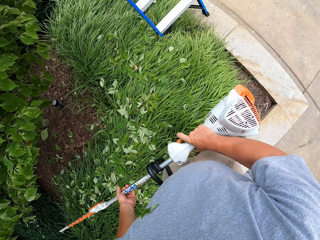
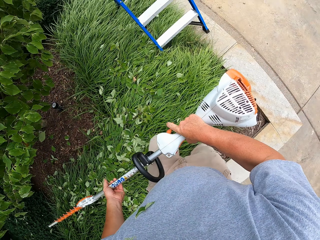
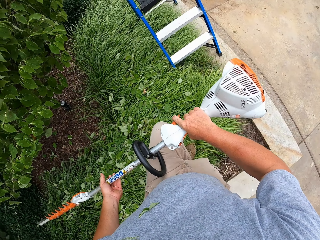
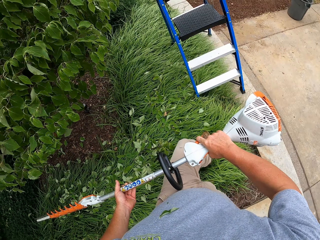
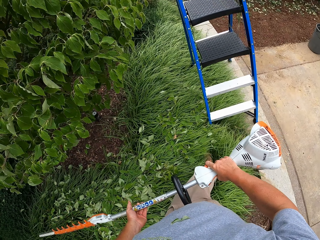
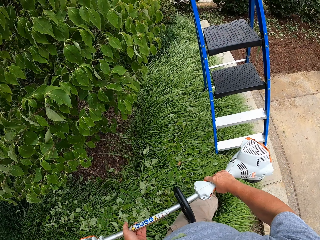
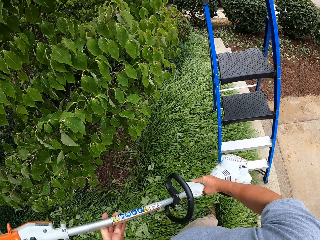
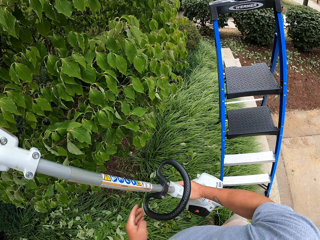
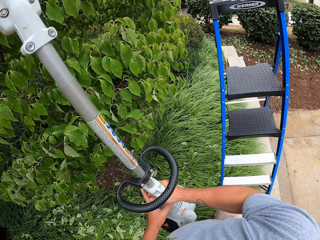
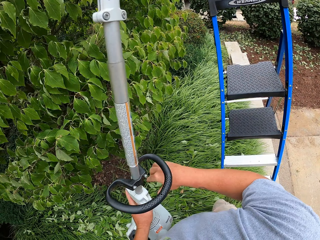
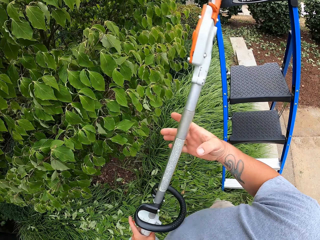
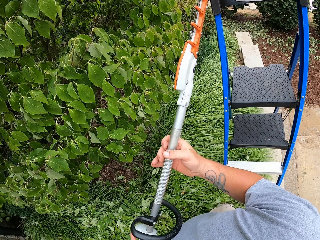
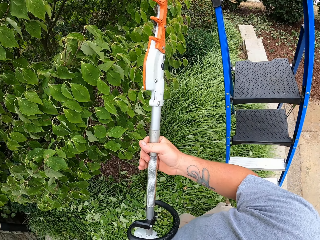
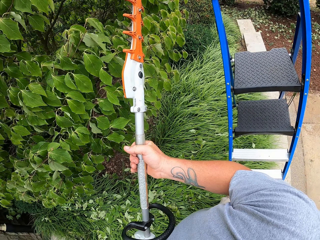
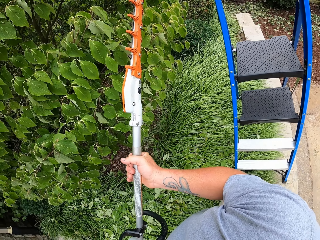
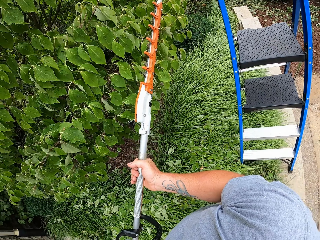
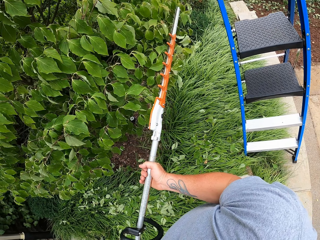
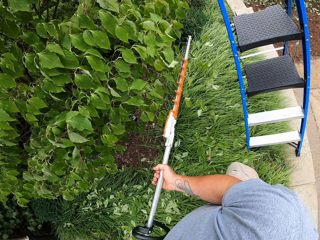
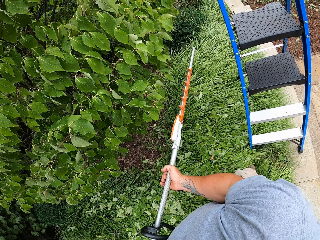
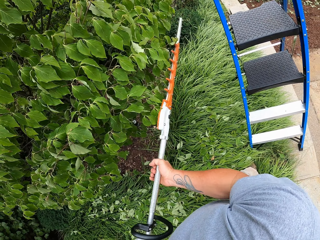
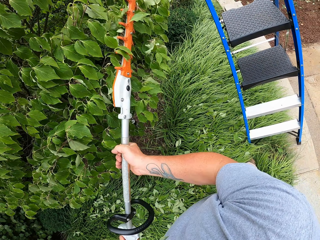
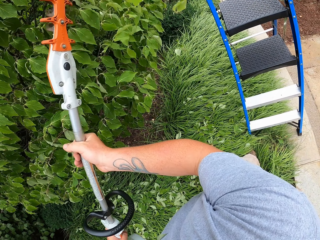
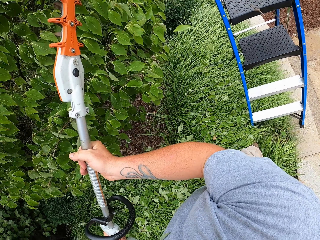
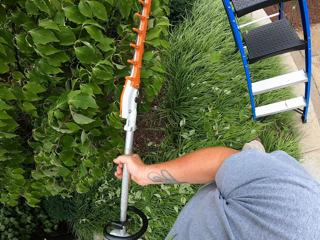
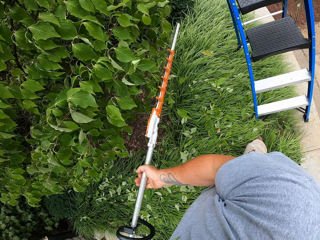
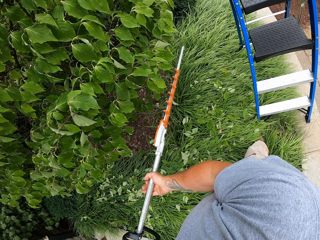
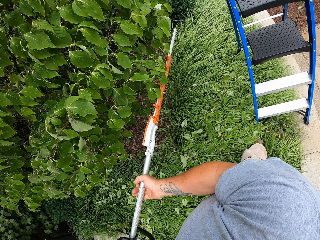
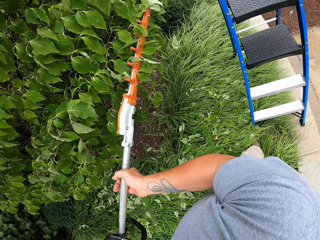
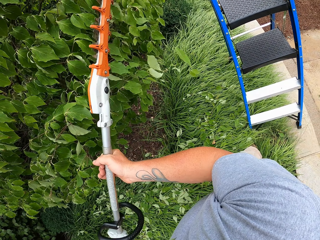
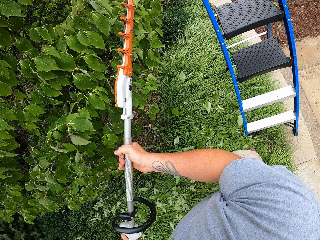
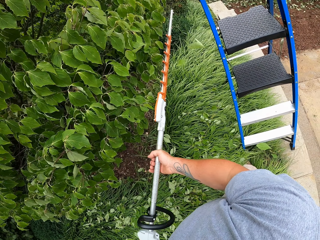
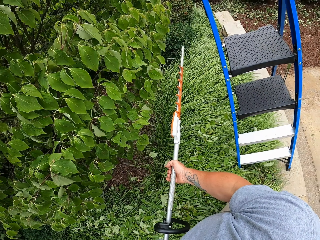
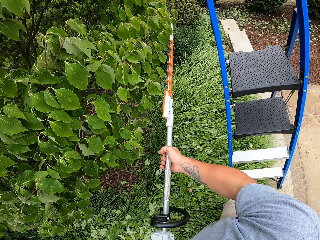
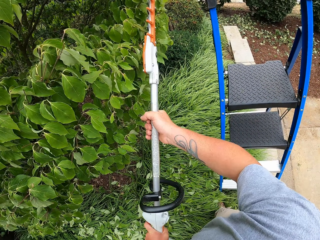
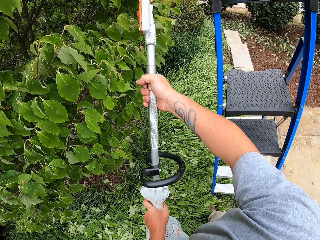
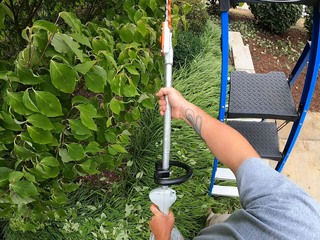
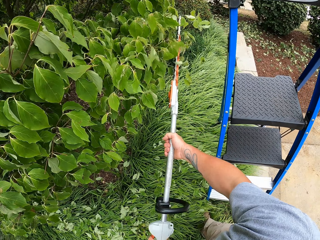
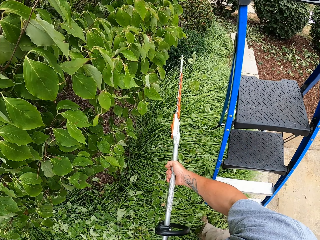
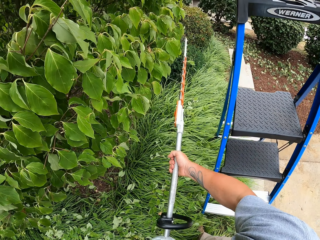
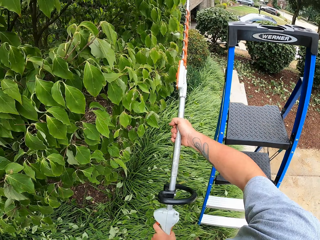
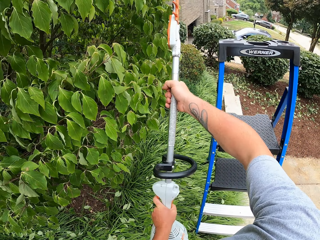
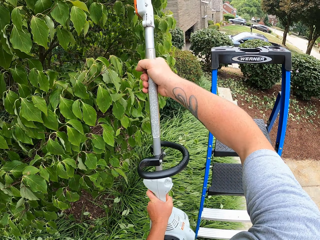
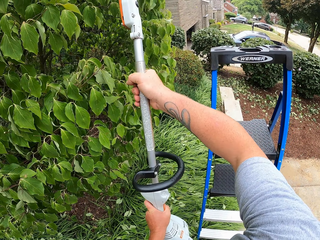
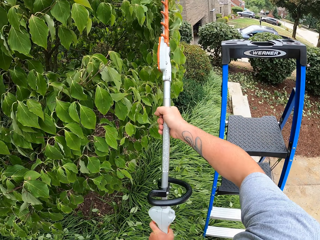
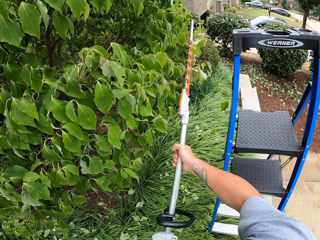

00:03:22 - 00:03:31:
The camera wearer walks towards the ladder. They trim the branches.

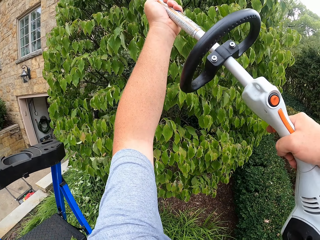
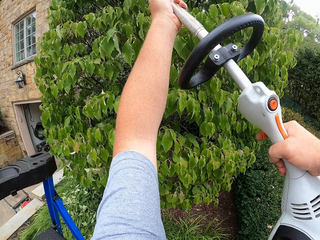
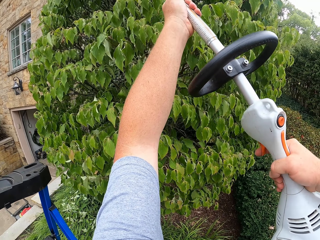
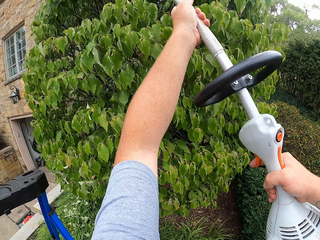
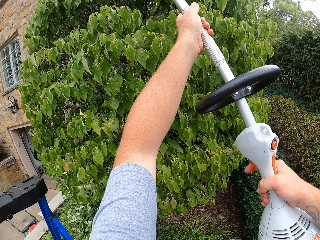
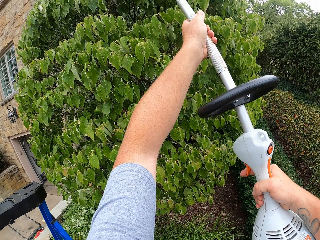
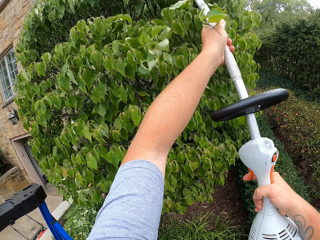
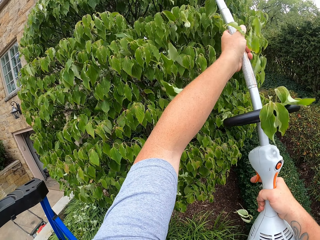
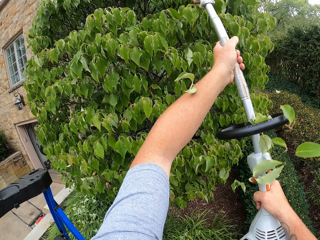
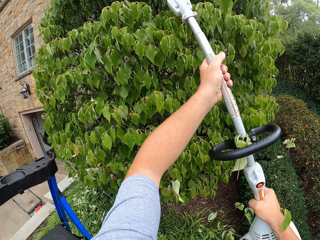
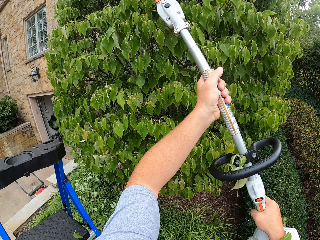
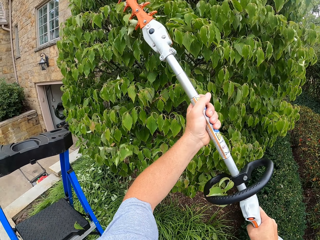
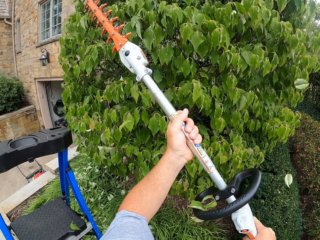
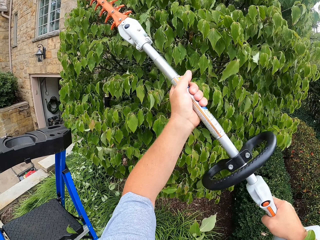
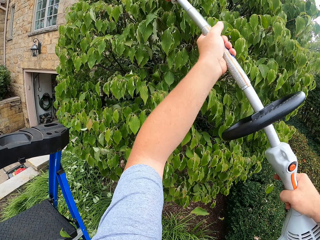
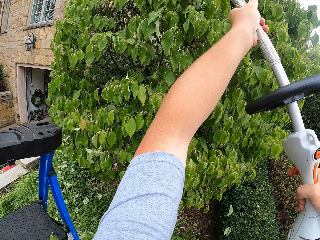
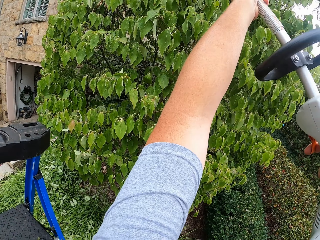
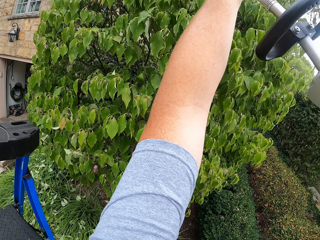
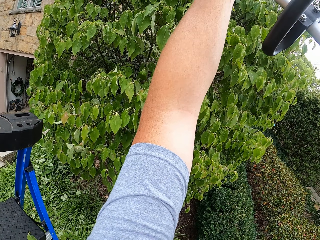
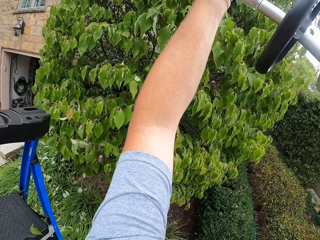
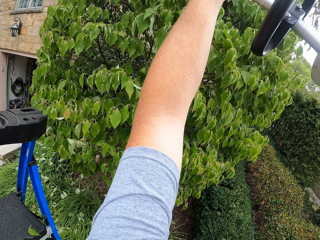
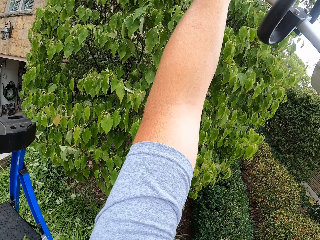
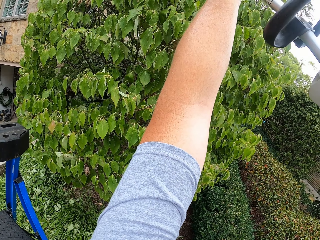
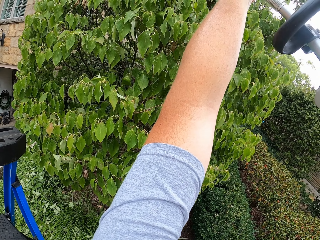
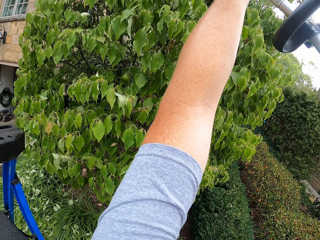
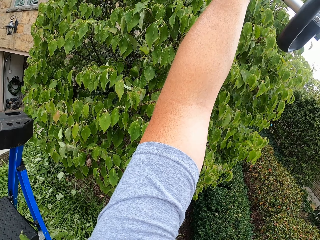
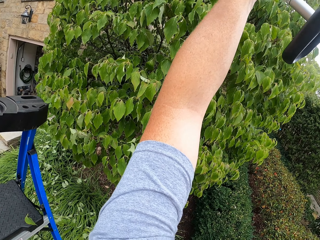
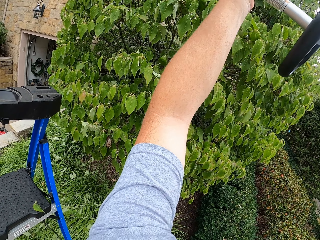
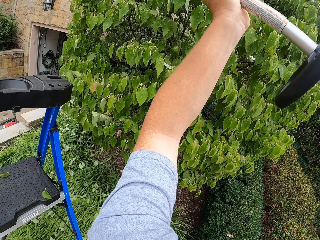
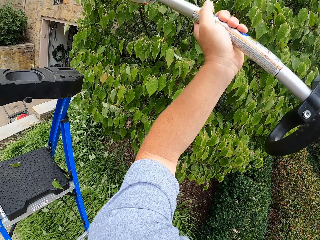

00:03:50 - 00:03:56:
The camera wearer trims the branches.

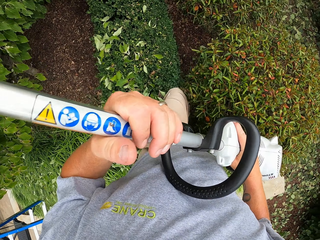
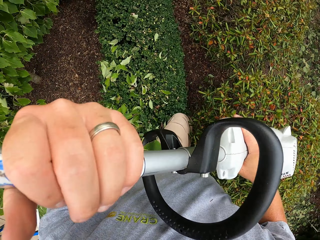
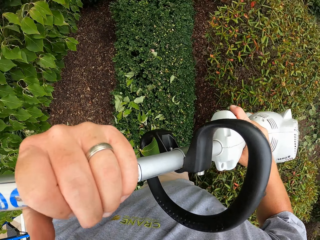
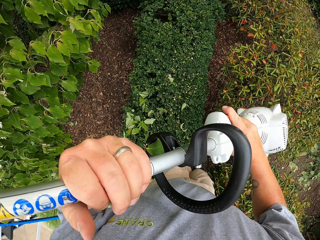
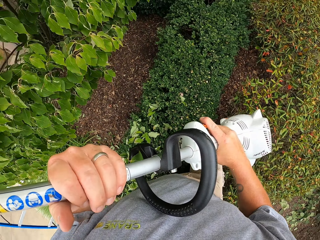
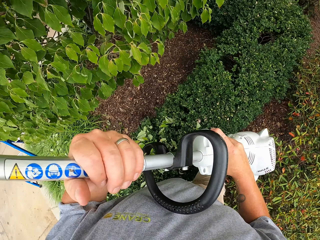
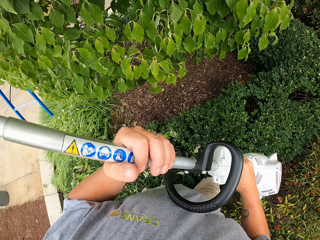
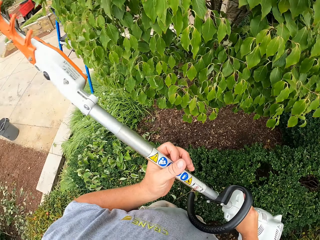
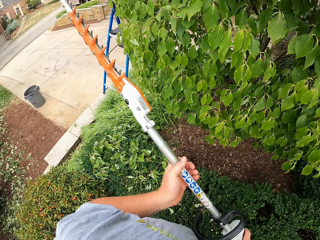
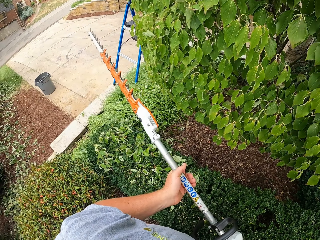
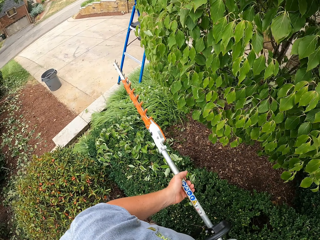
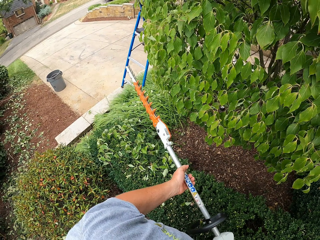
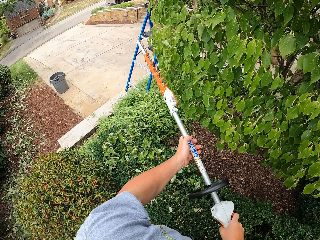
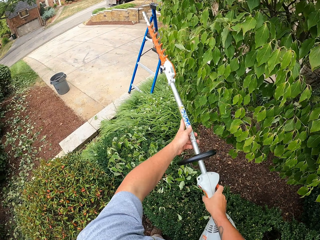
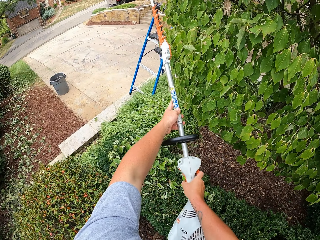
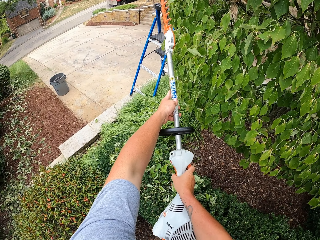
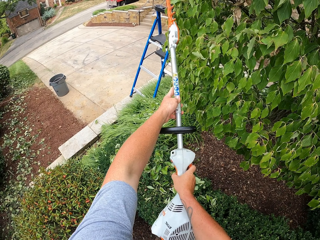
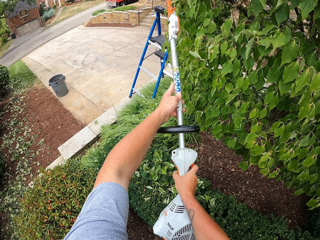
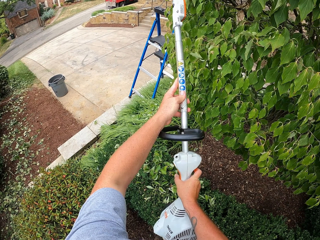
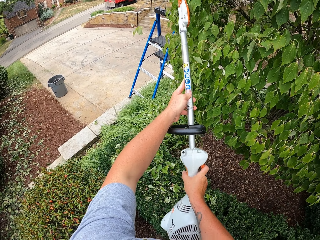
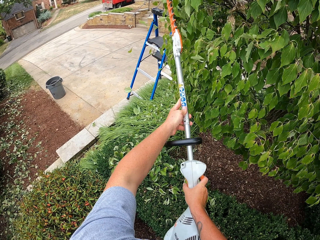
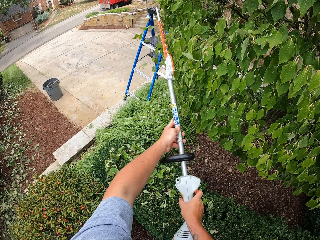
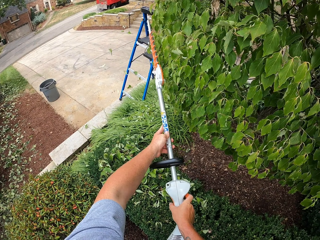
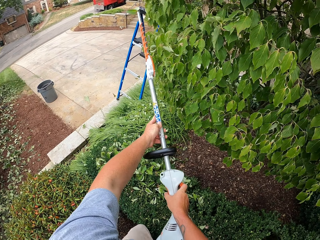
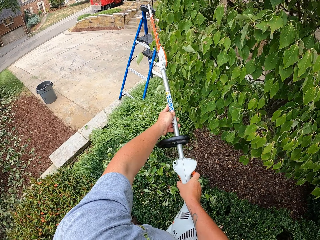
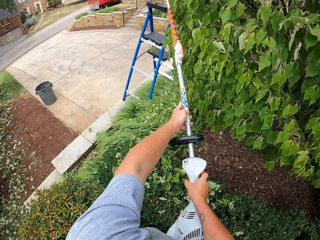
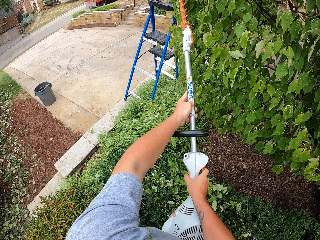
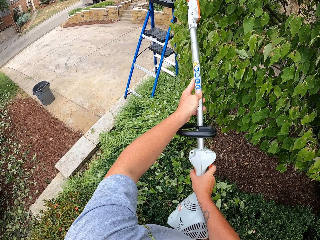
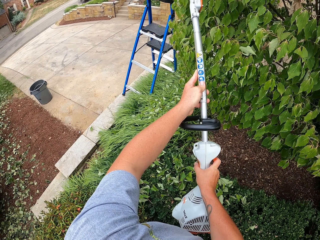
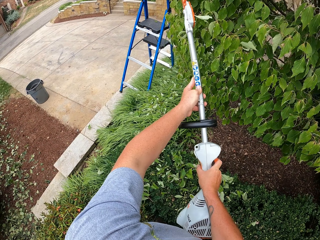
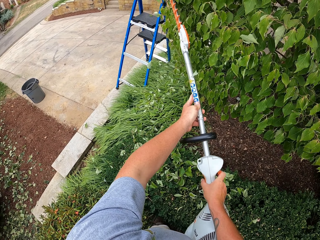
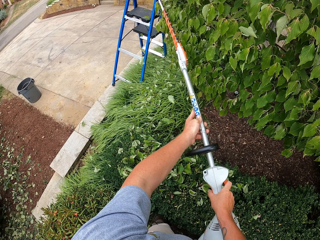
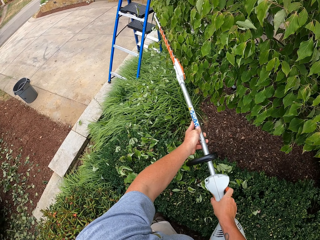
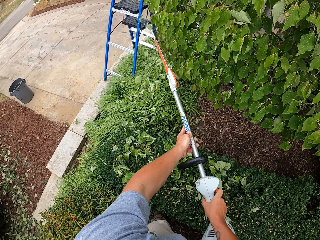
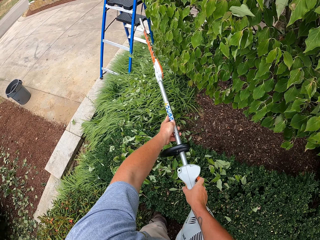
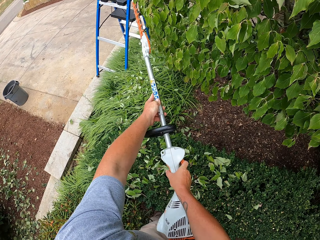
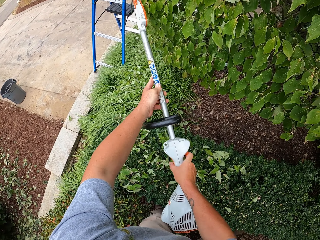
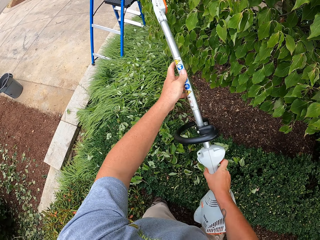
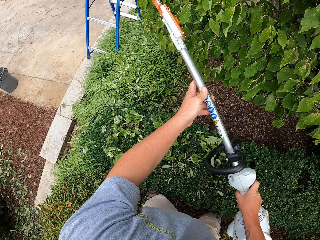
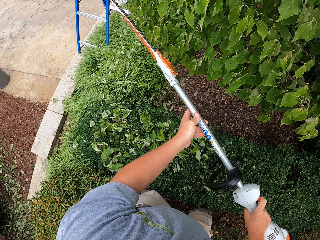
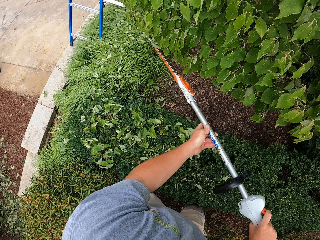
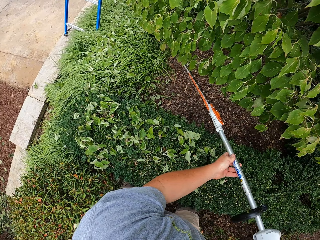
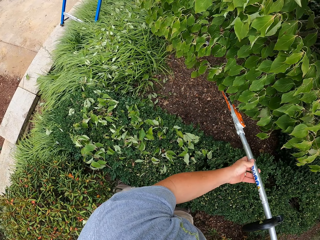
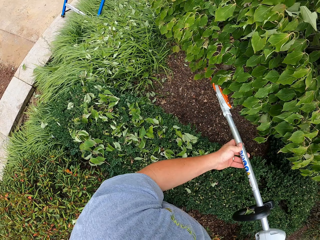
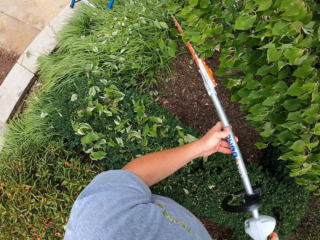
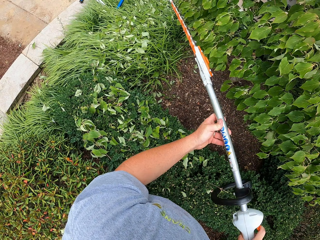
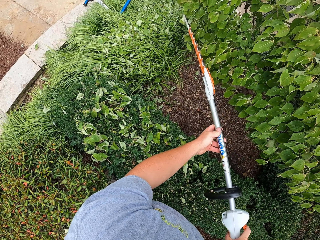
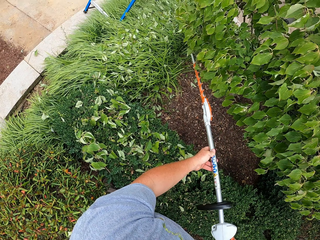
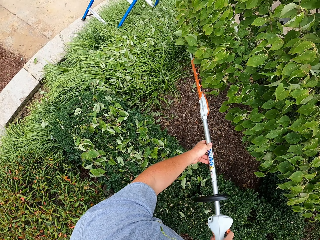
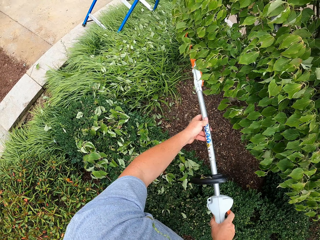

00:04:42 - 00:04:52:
The camera wearer carries the trimming machine. They trim the leaves on a tree with a hedge trimmer.
